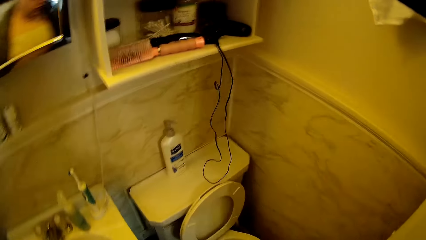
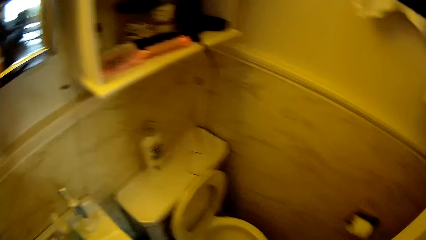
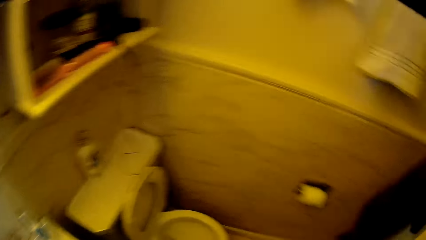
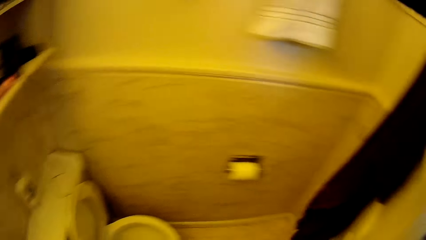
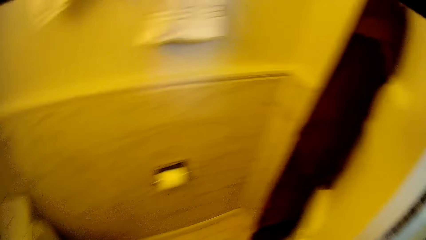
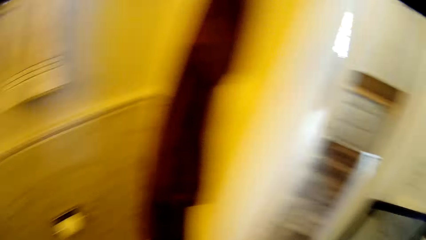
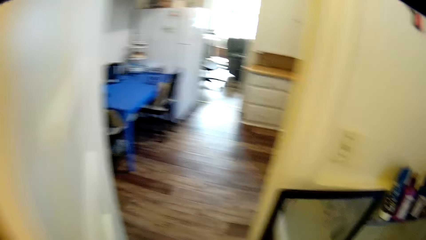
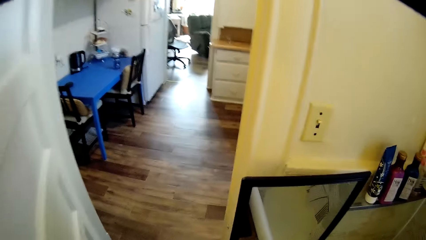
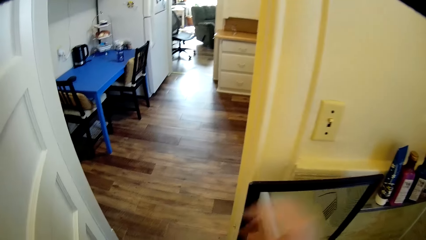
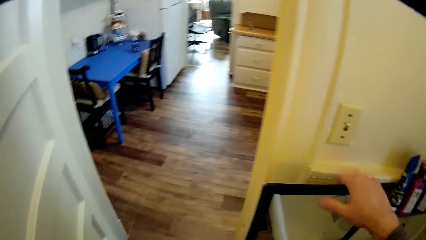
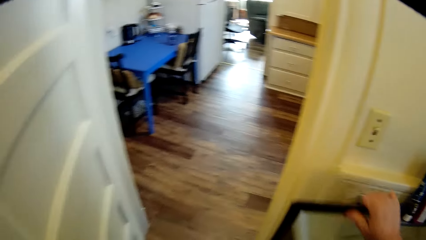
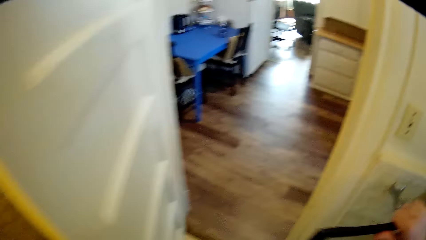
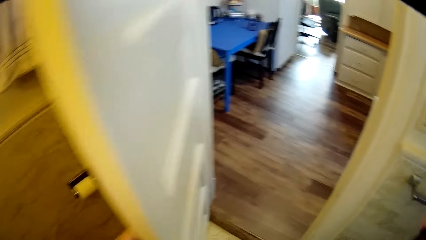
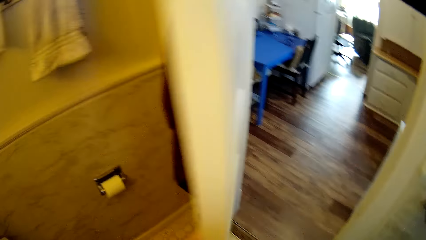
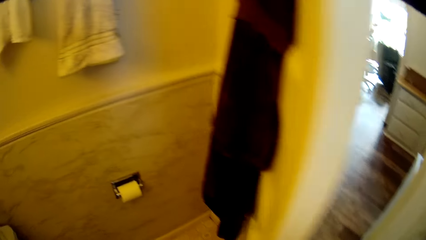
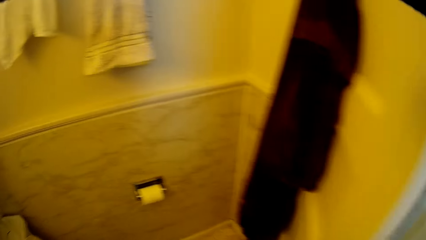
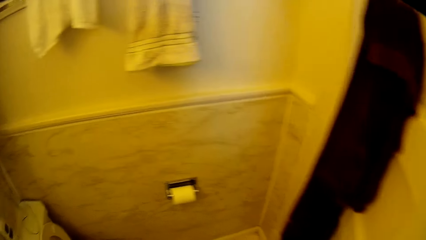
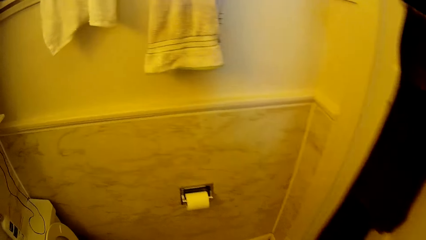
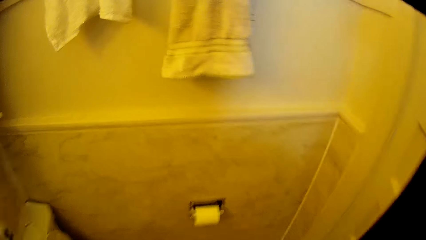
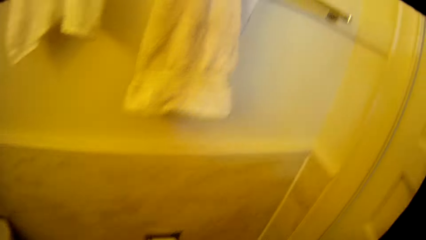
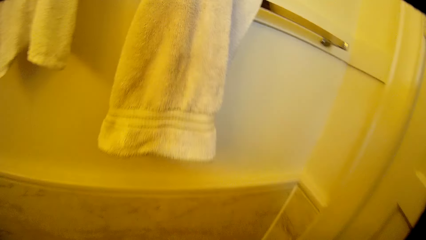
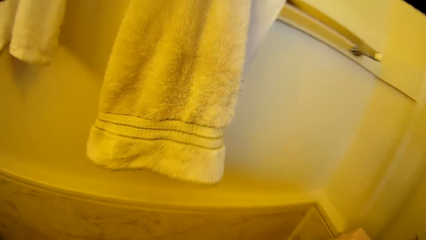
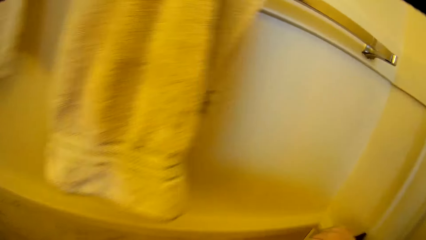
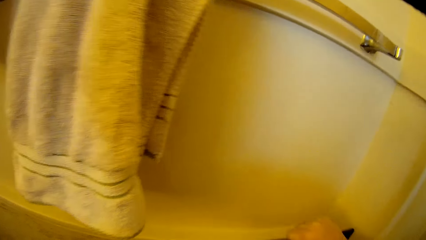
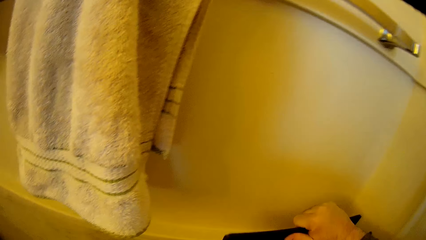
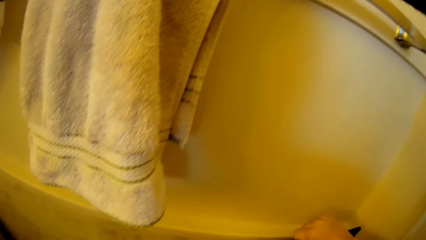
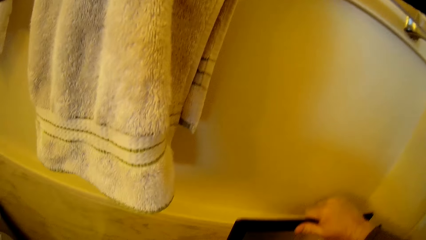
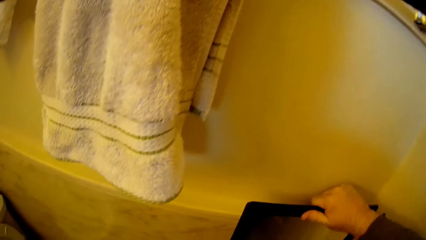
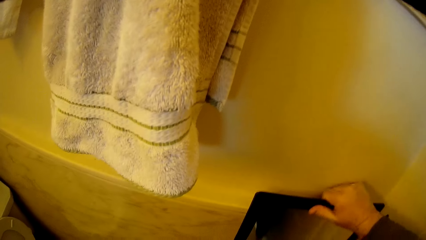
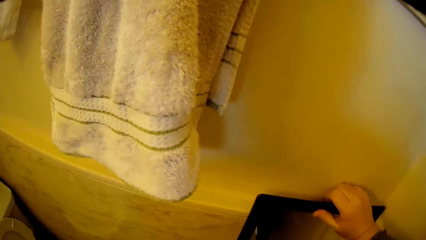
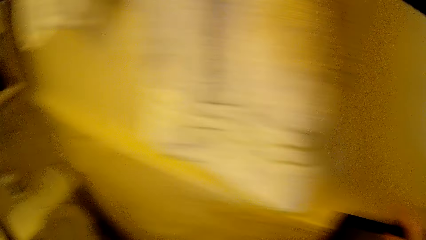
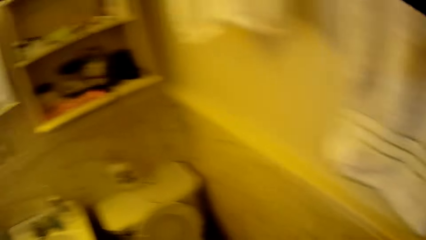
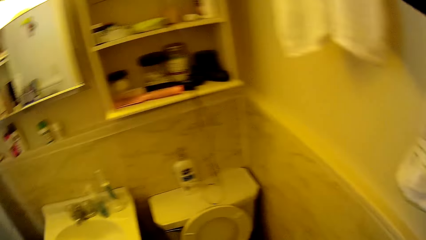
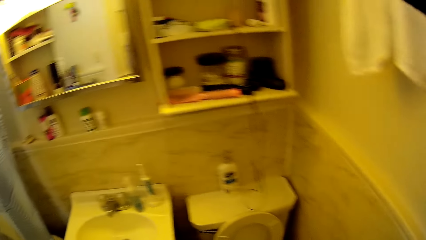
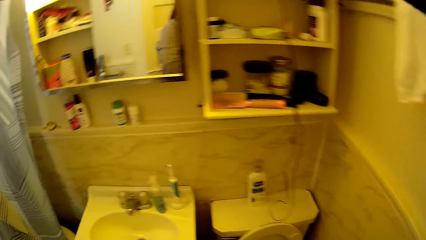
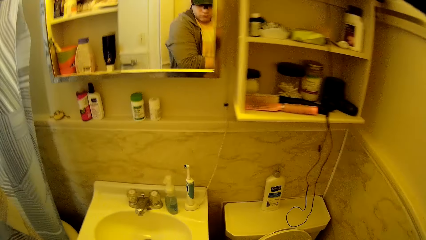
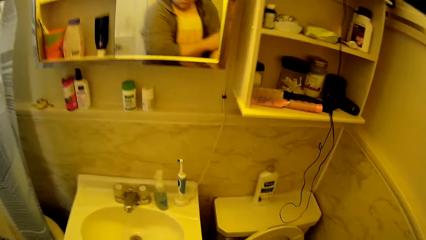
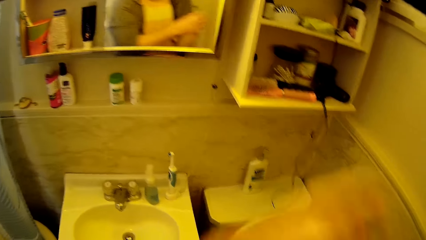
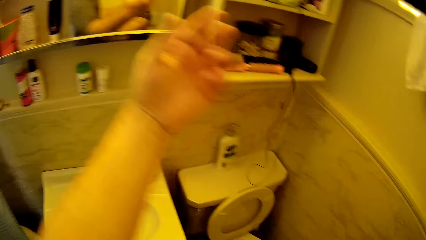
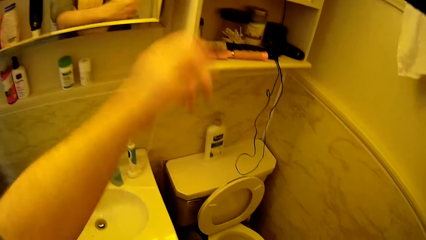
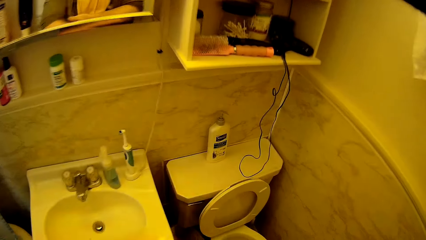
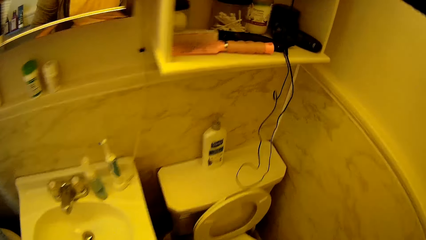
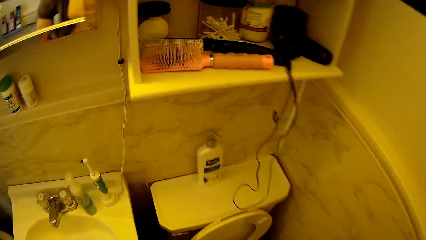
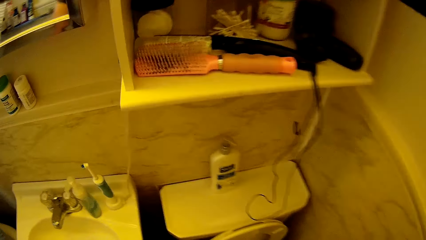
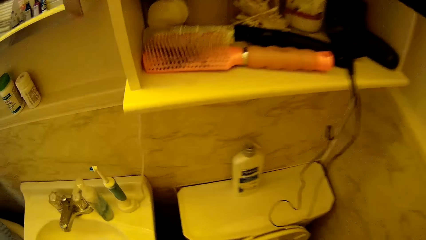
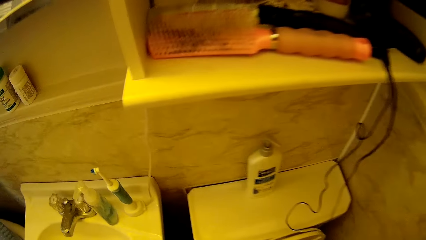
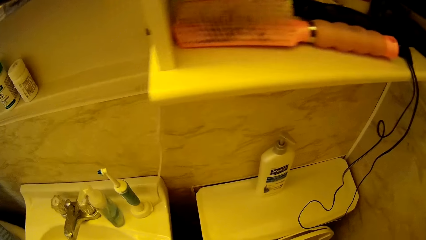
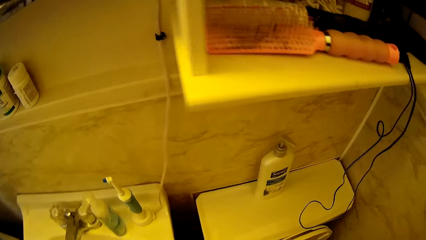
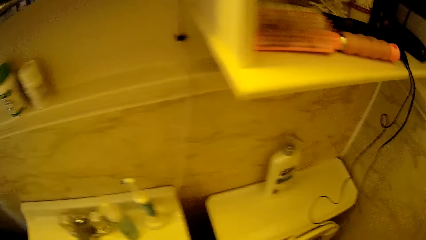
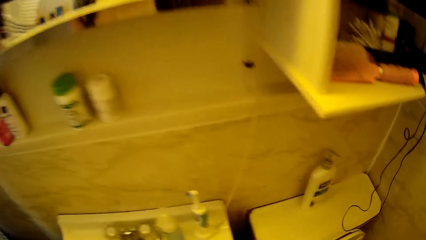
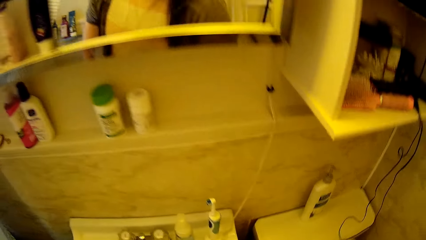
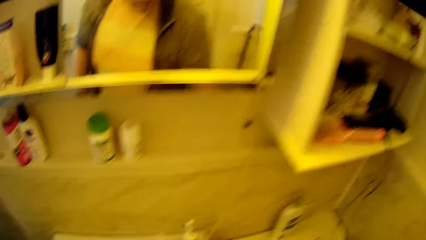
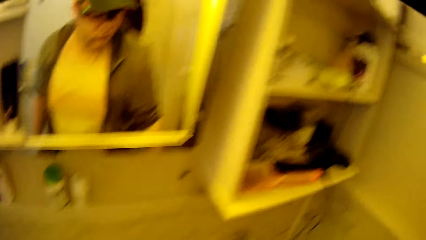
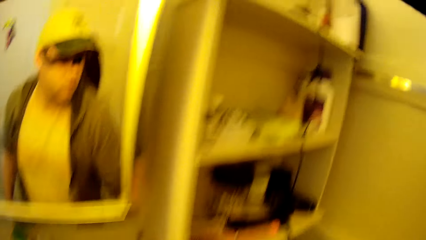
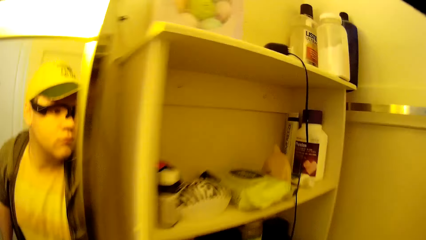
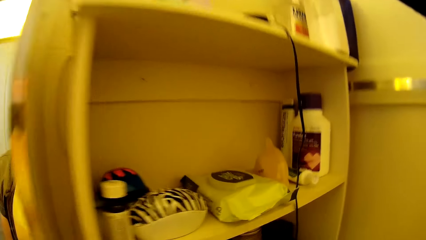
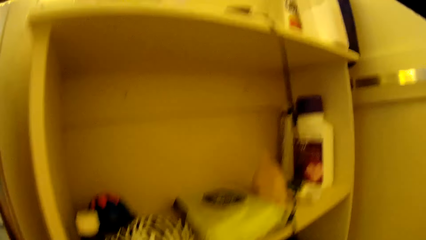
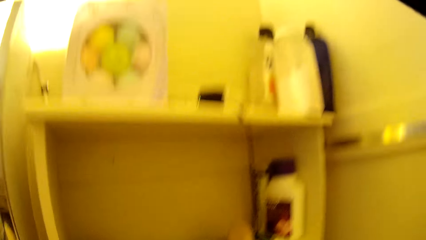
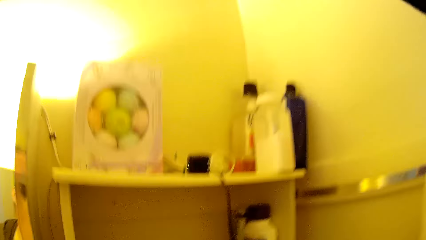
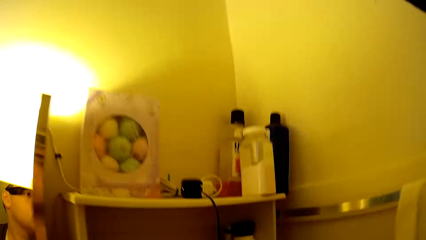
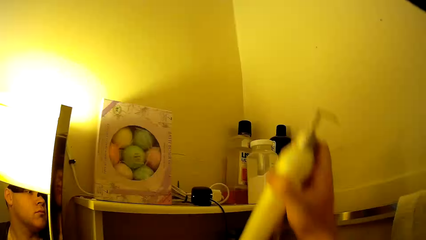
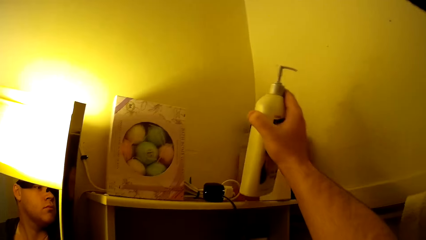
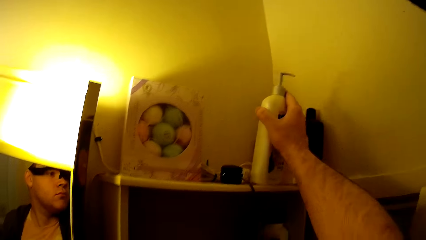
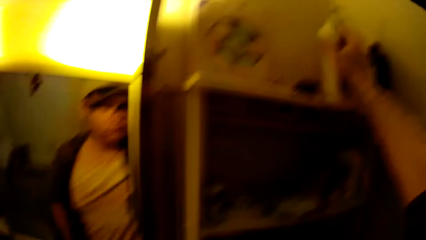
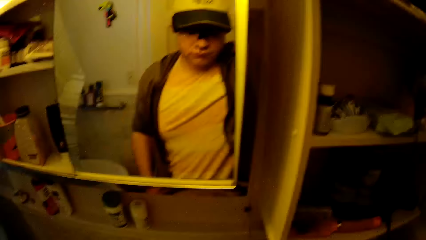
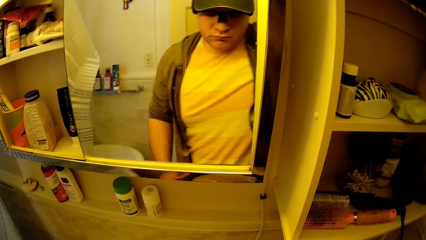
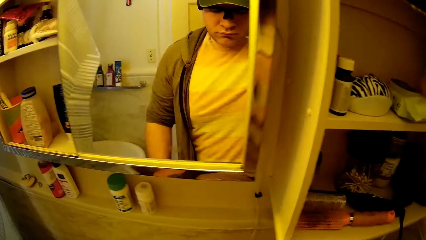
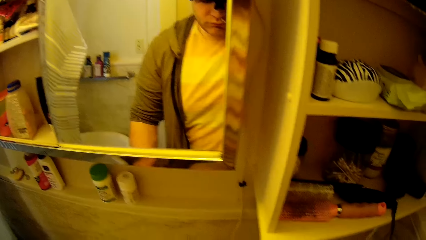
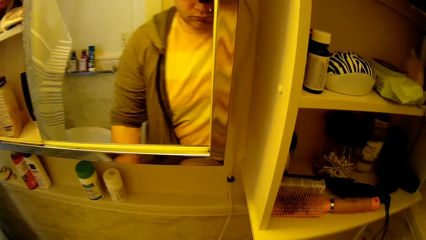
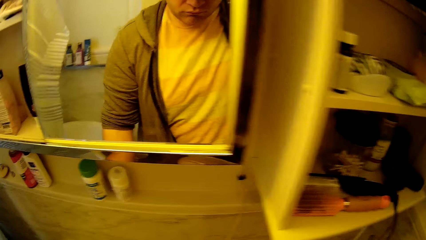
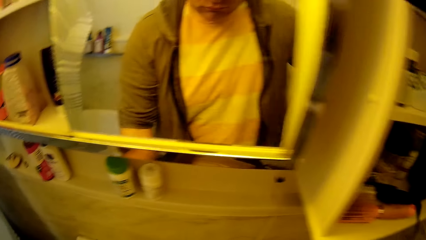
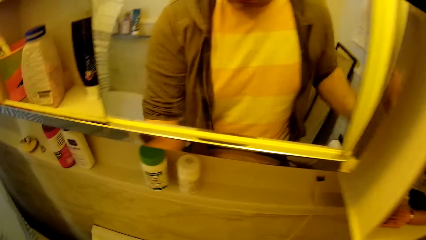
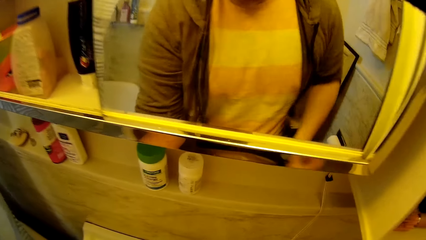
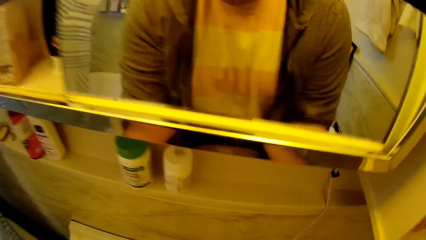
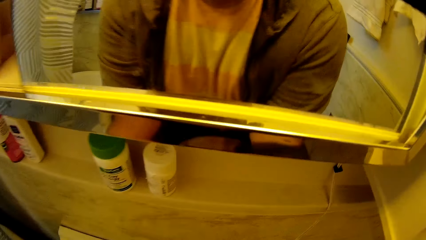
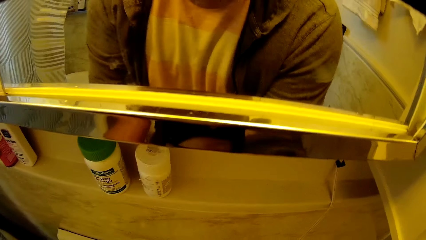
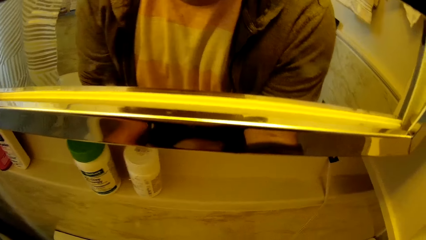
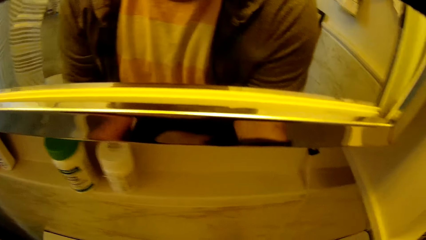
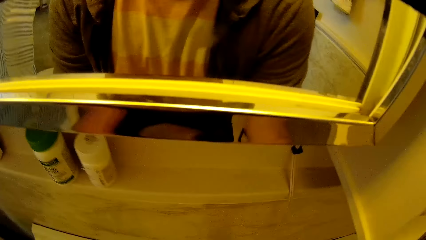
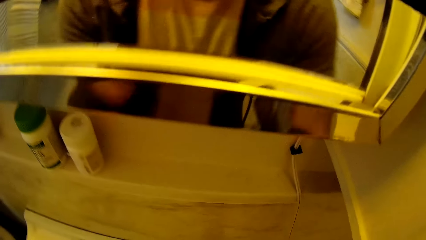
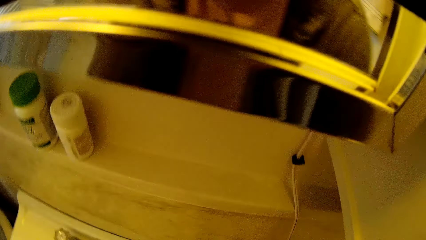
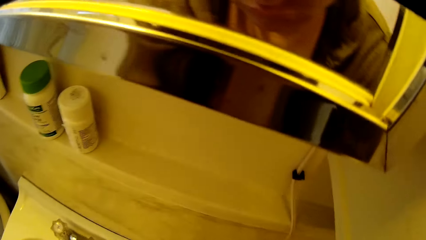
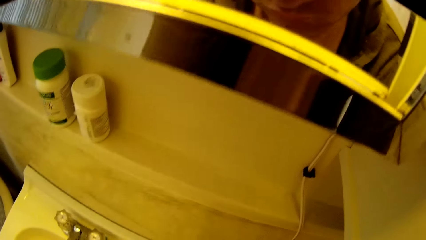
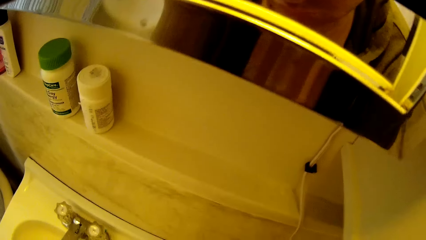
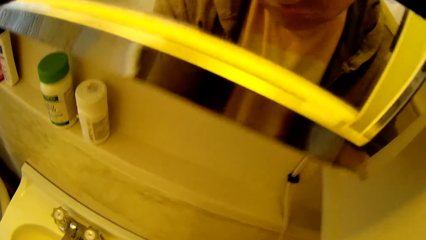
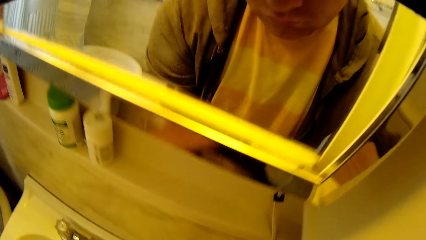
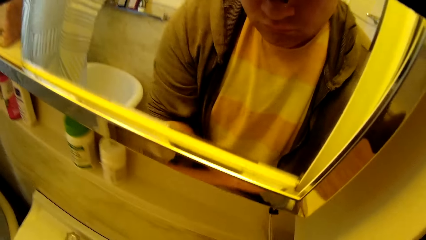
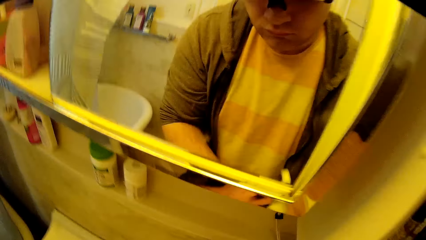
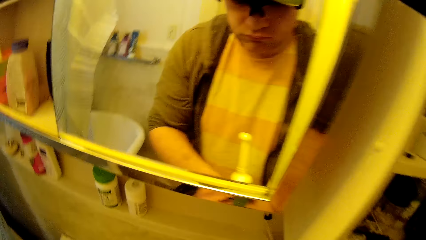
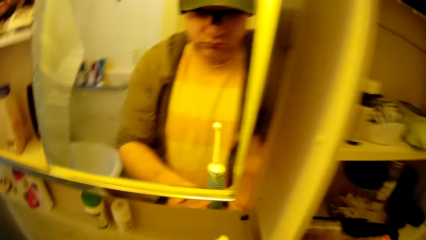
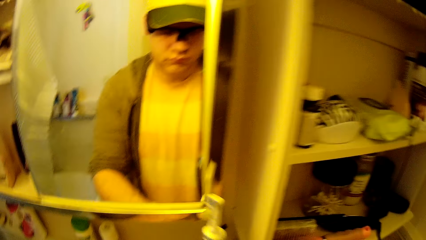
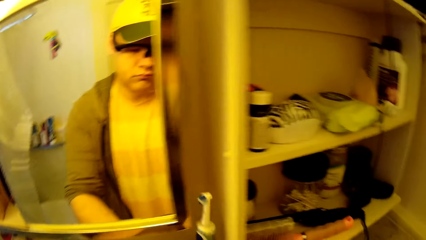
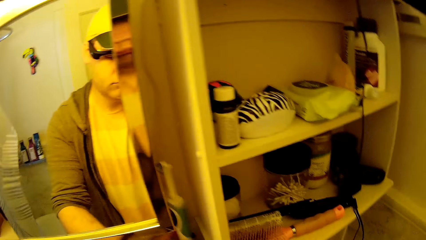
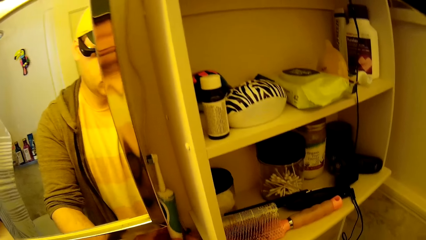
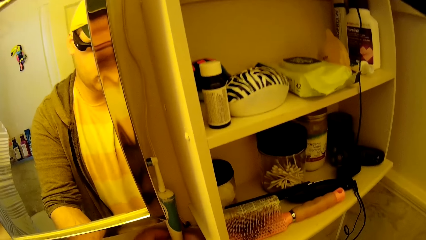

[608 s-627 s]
The camera wearer picks up the mirror. They put the mirror behind the bathroom door. They lift the left hand. They place a liquid soap bottle on the shelf.
